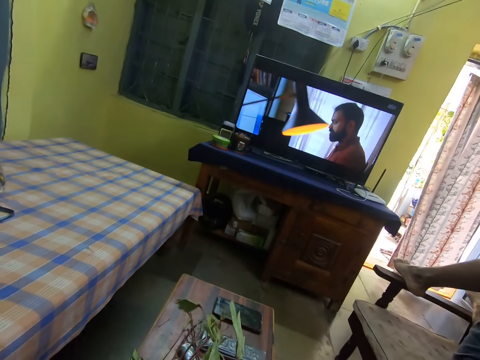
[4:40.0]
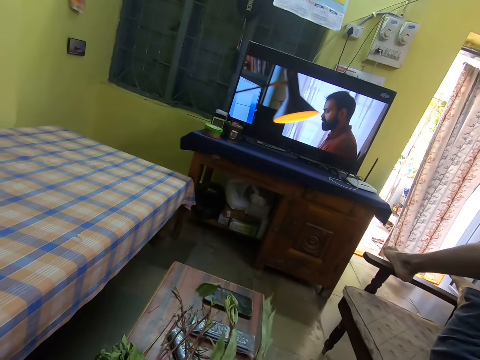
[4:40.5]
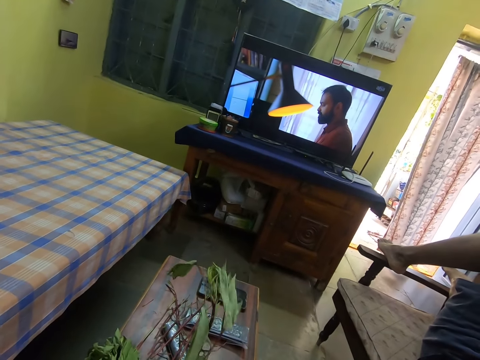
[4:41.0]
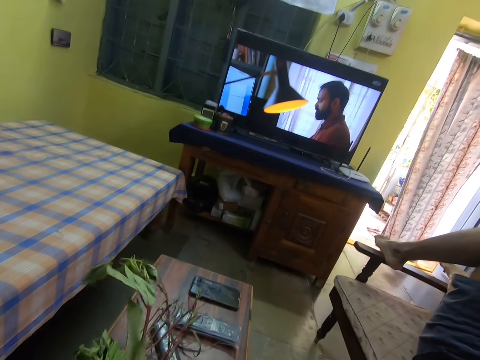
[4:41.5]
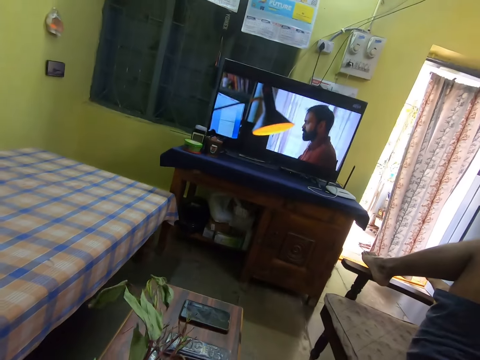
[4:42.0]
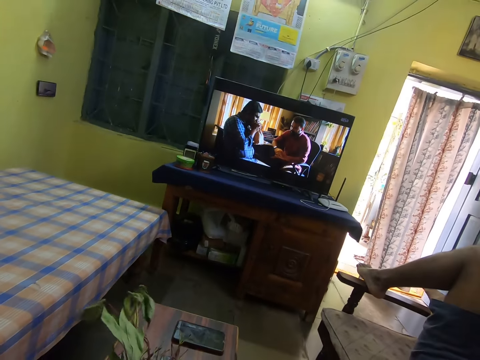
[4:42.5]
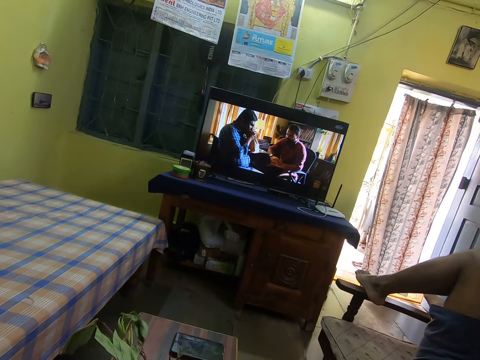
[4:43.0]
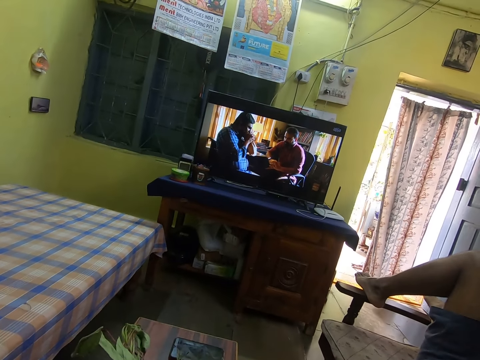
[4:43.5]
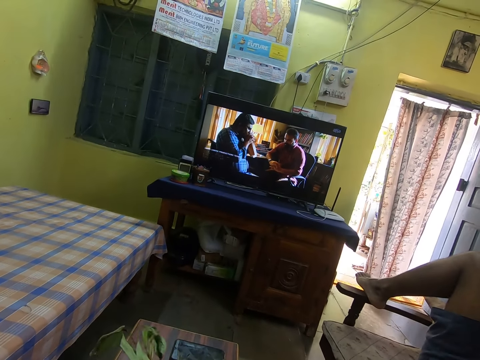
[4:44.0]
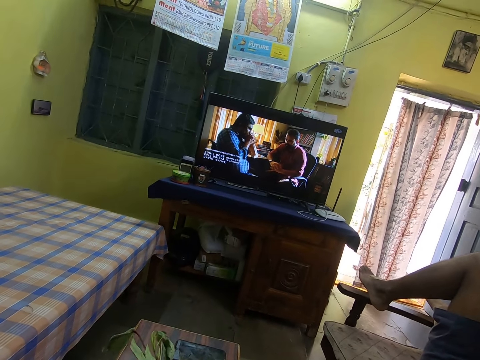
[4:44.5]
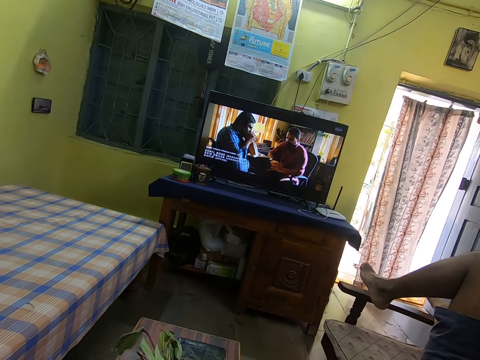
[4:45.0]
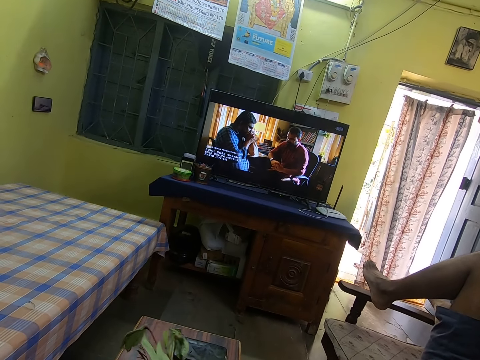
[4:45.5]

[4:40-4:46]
The camera wearer holds a leaf. They look at the leaf. They pluck the vegetables on the table.

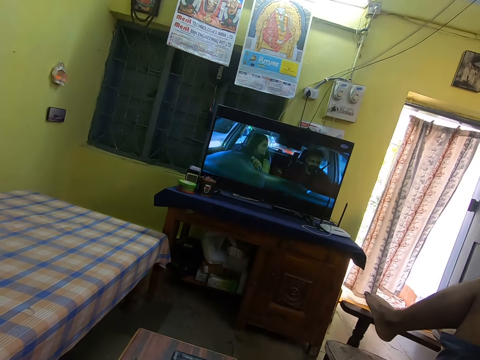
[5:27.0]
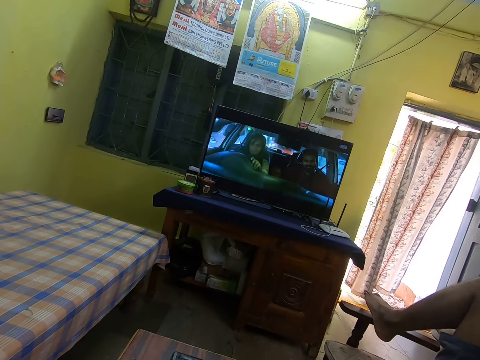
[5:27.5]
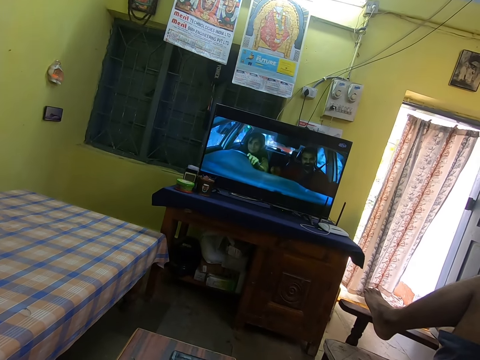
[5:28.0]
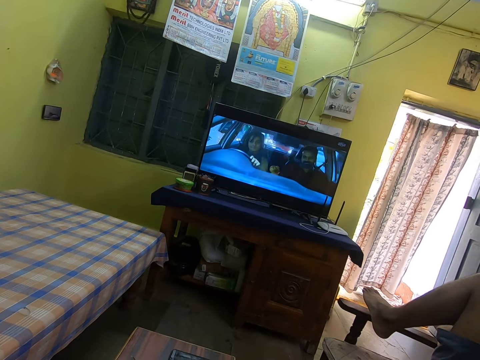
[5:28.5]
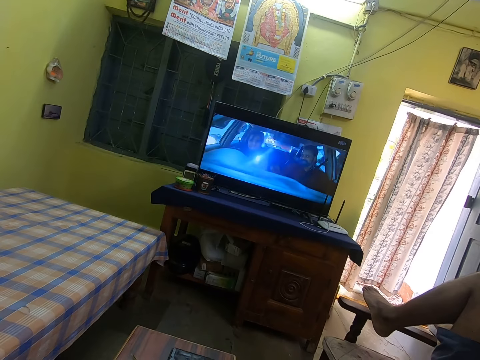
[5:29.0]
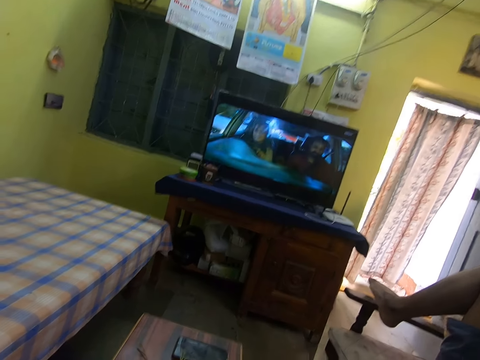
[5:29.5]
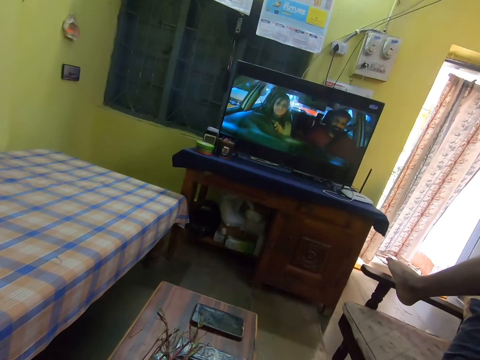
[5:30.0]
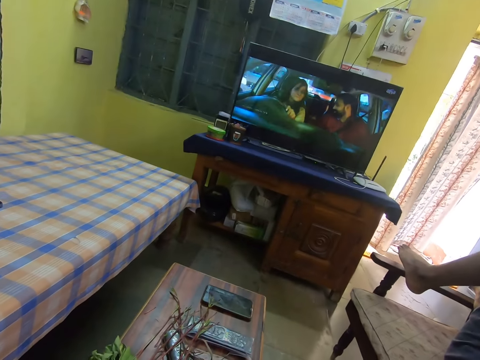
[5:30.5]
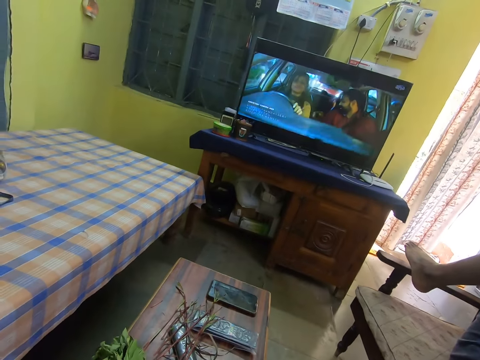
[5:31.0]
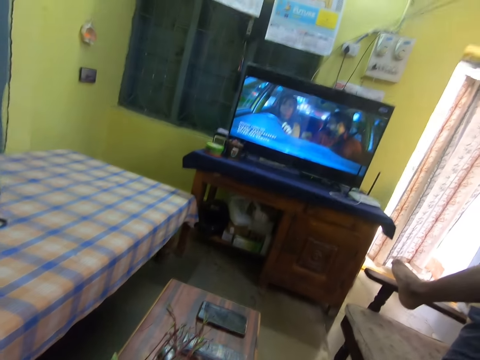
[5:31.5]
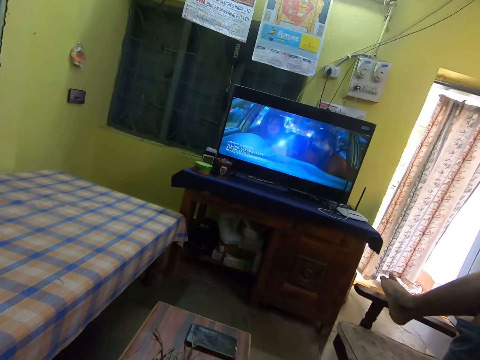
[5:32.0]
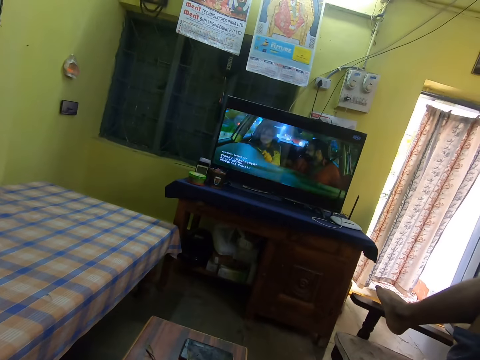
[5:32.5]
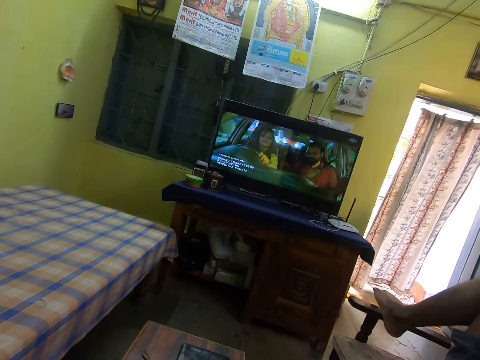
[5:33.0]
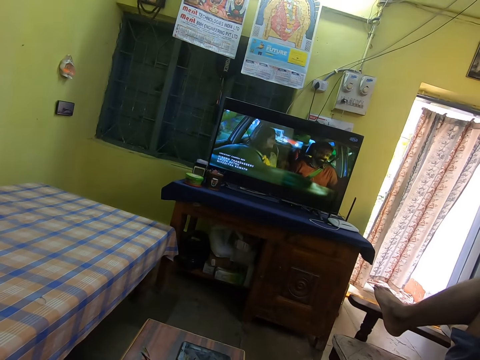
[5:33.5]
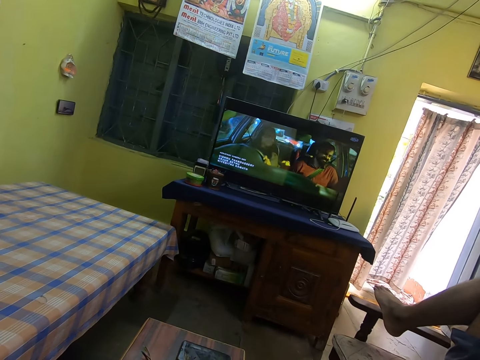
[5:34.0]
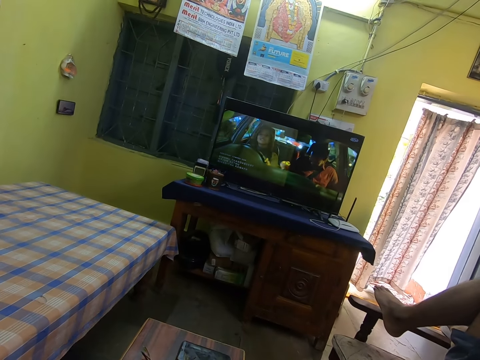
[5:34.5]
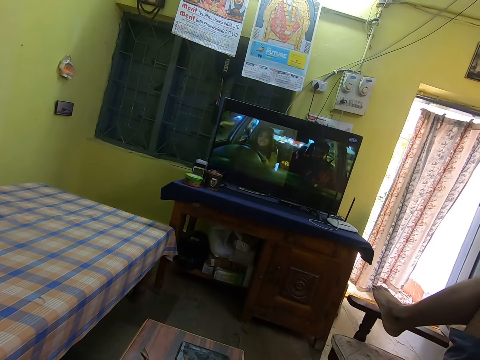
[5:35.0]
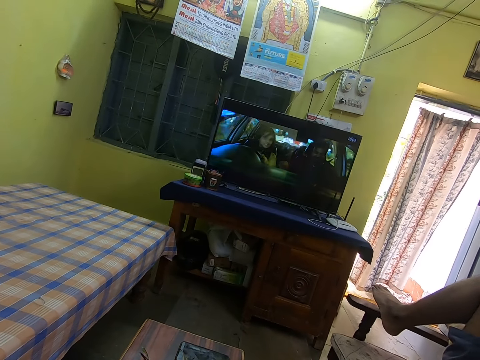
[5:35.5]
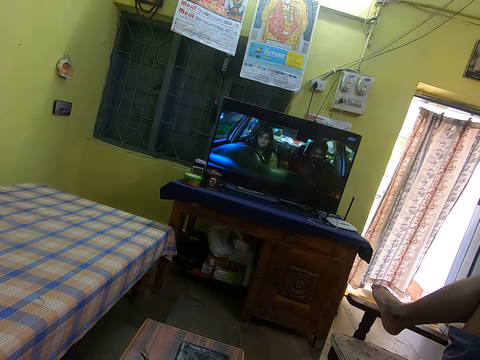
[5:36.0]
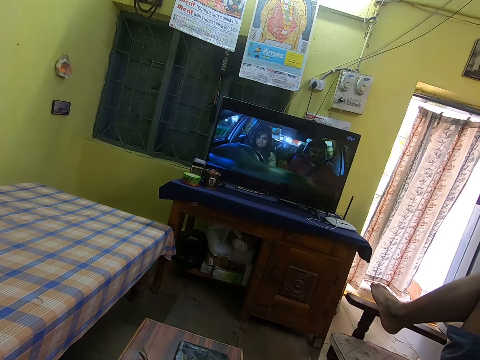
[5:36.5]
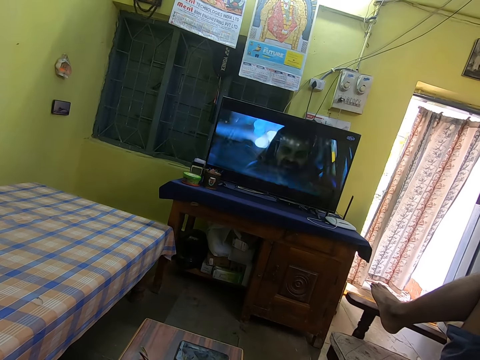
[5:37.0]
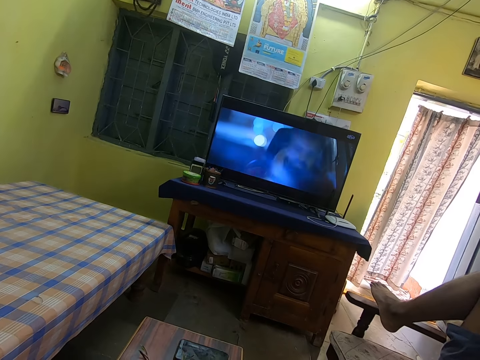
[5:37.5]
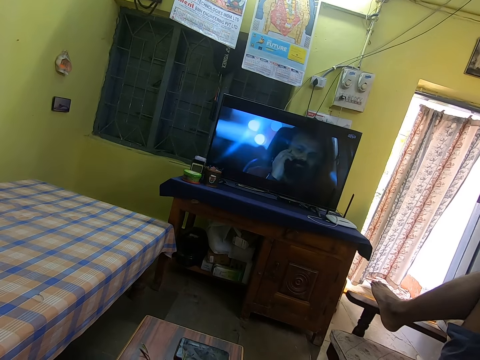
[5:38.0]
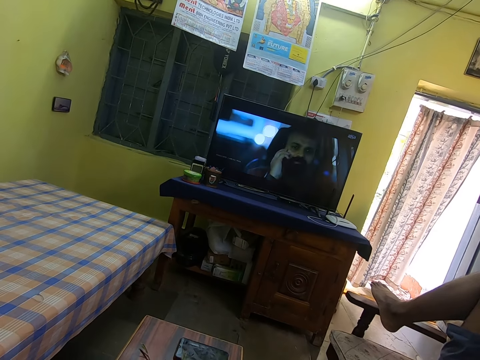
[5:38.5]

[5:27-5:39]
The camera wearer watches the television.

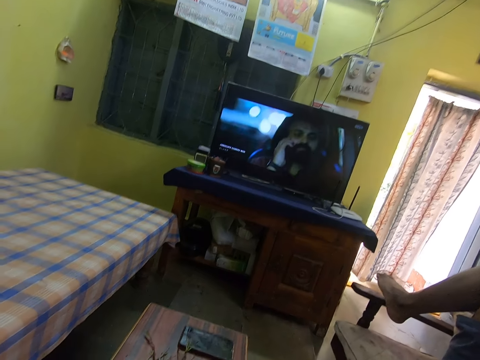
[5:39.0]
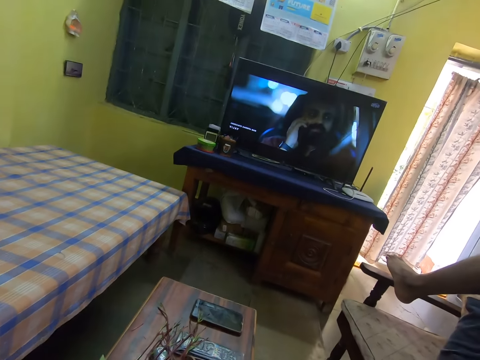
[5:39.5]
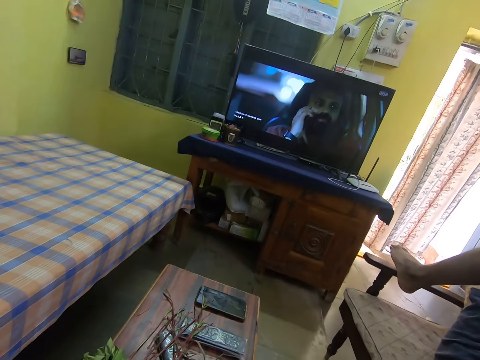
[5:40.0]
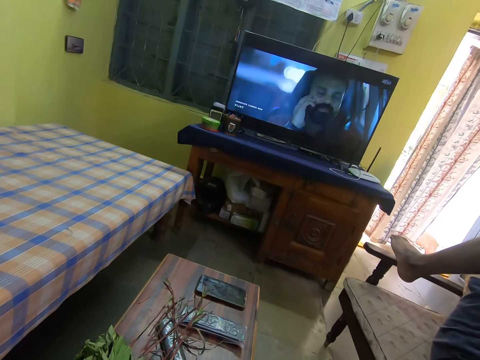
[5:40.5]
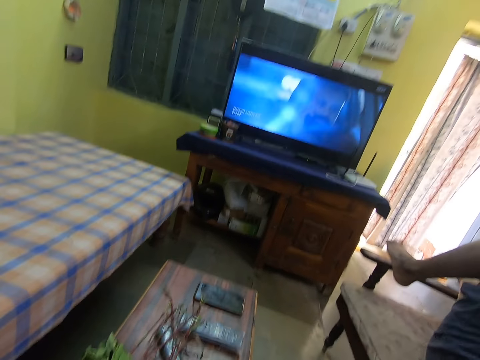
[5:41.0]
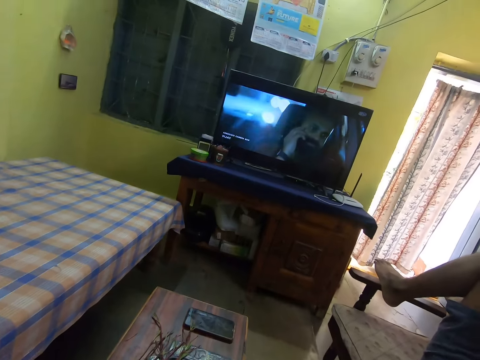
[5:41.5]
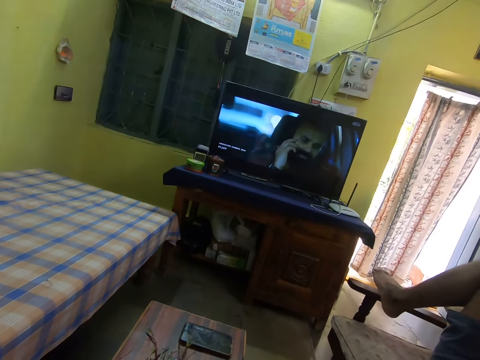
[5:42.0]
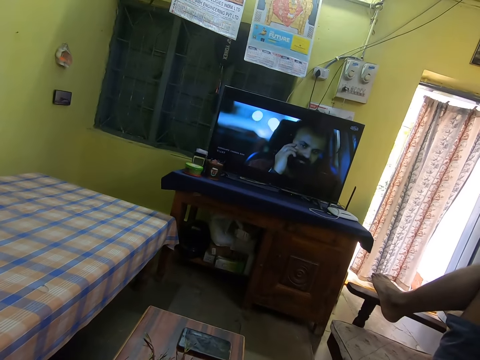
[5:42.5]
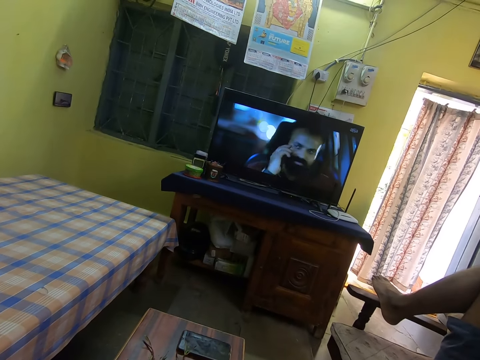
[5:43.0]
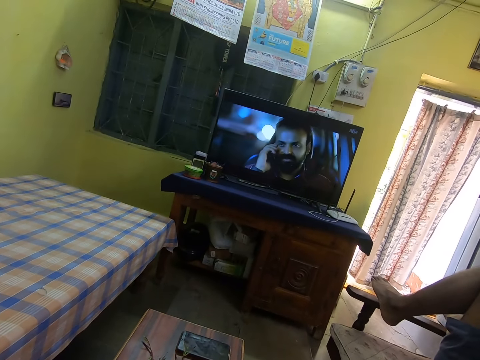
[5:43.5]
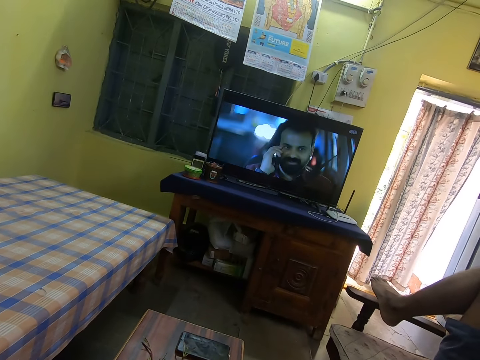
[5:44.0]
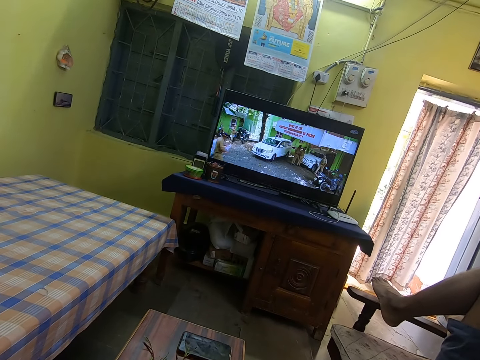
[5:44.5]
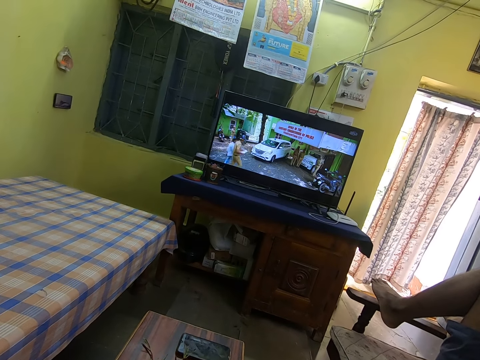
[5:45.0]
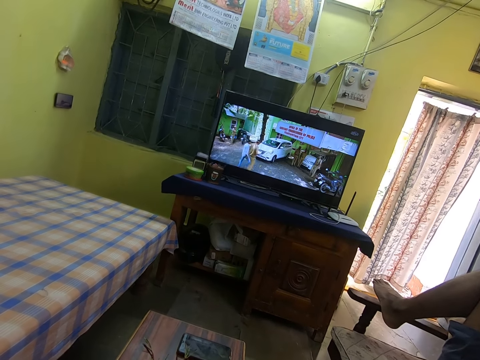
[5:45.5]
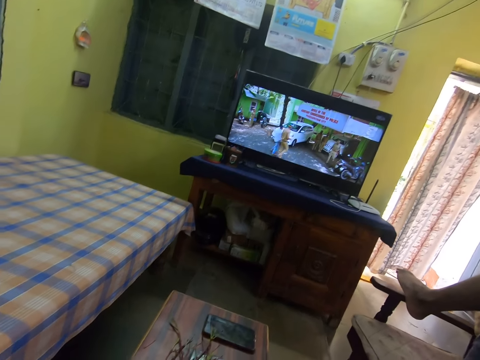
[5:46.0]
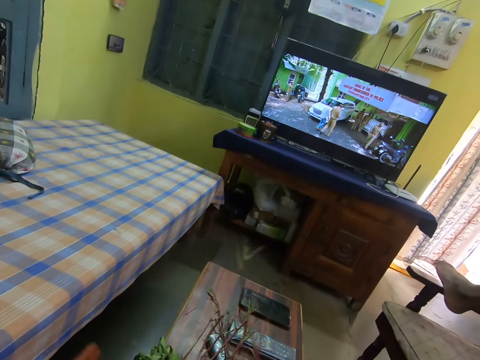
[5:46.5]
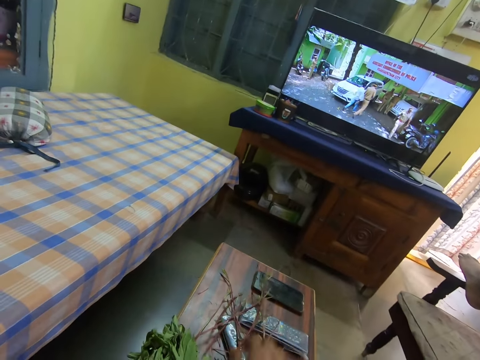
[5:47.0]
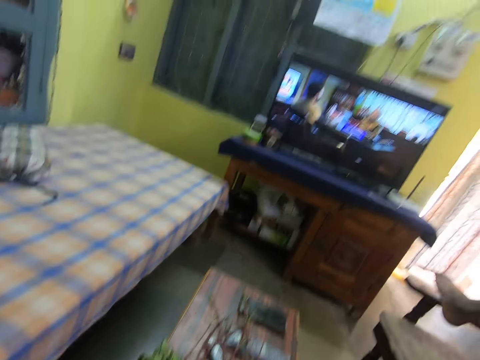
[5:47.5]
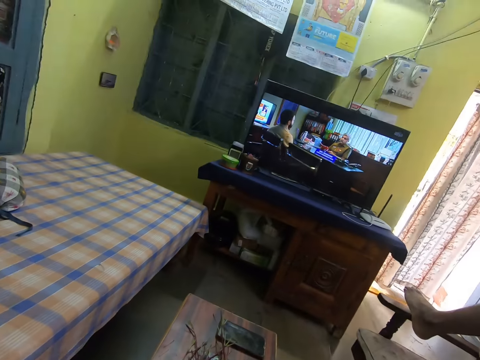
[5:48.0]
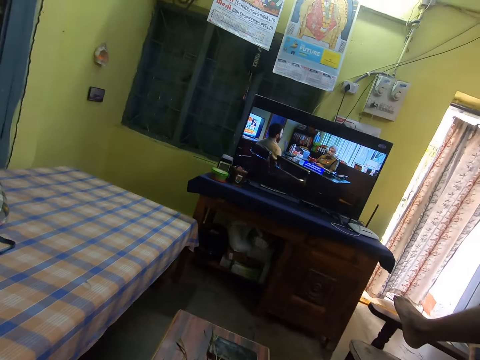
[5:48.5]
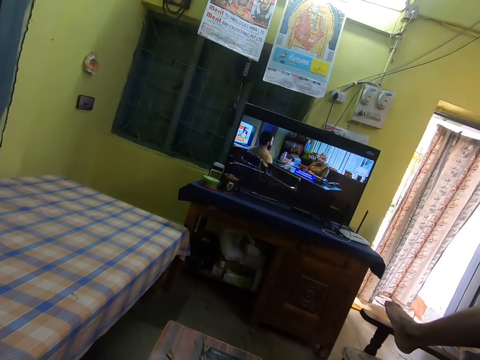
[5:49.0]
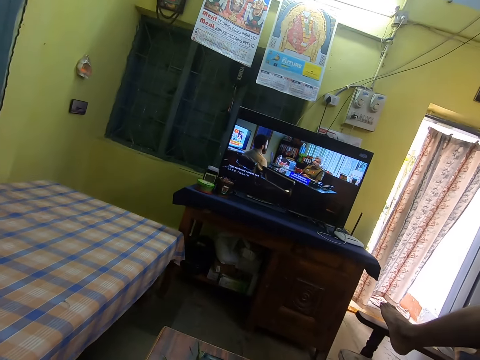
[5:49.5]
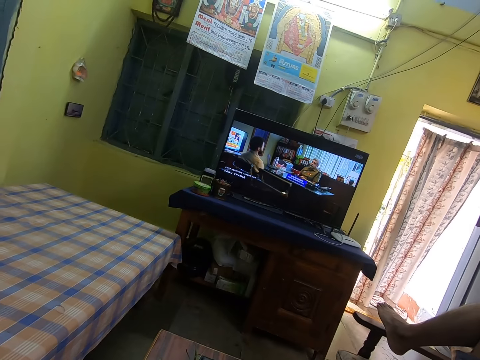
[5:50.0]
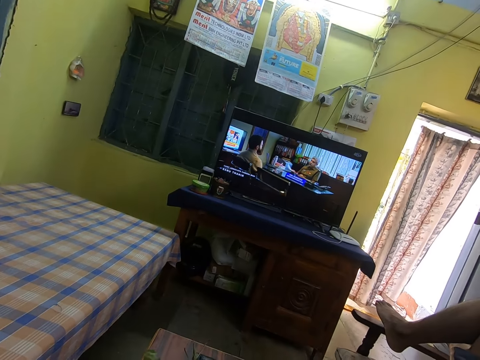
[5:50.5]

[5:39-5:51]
The camera wearer puts the branch on the table.
